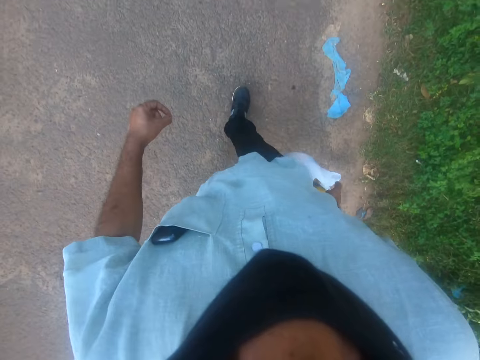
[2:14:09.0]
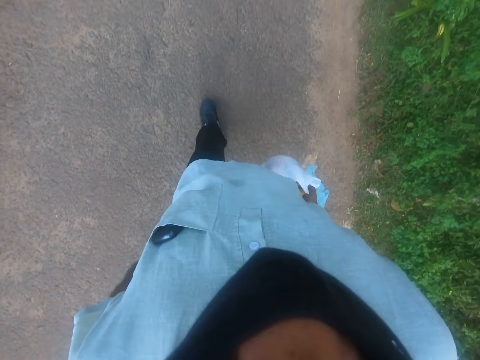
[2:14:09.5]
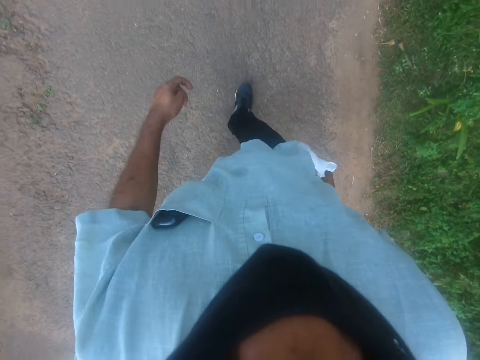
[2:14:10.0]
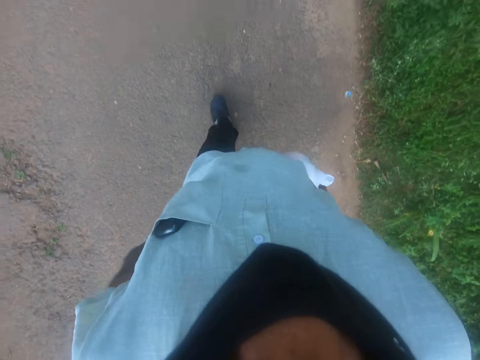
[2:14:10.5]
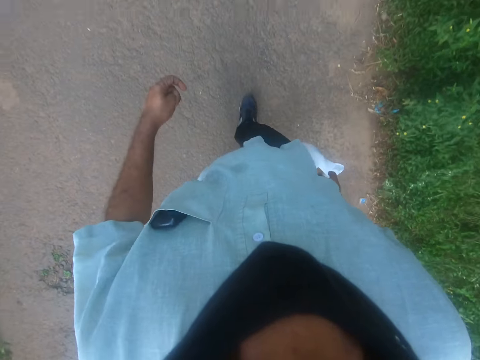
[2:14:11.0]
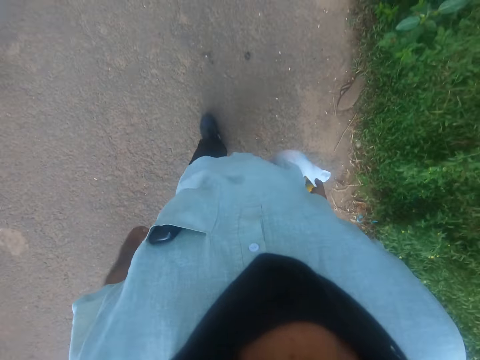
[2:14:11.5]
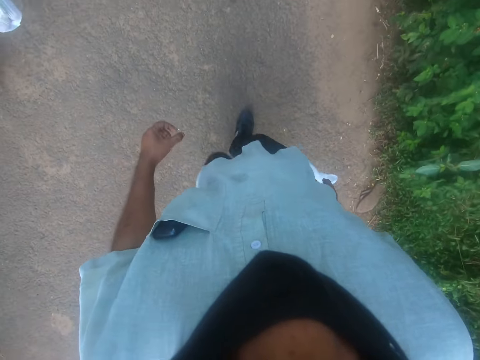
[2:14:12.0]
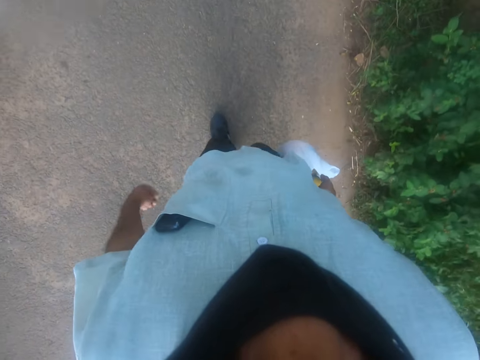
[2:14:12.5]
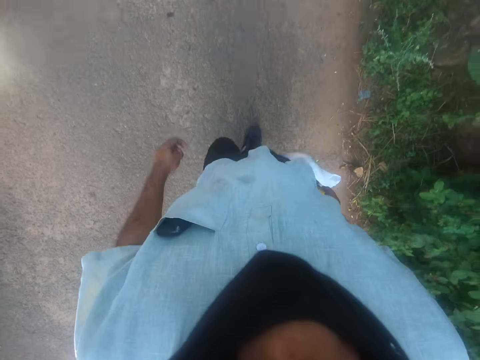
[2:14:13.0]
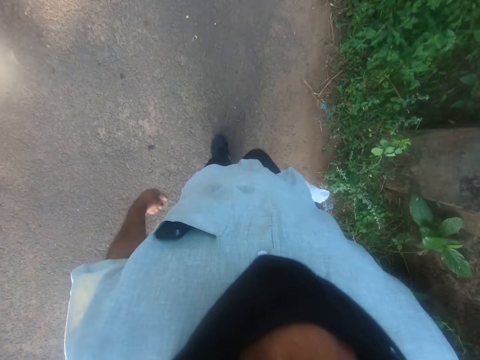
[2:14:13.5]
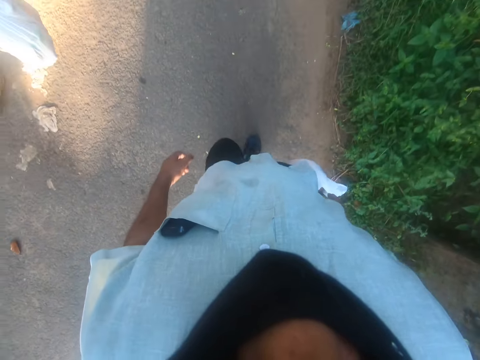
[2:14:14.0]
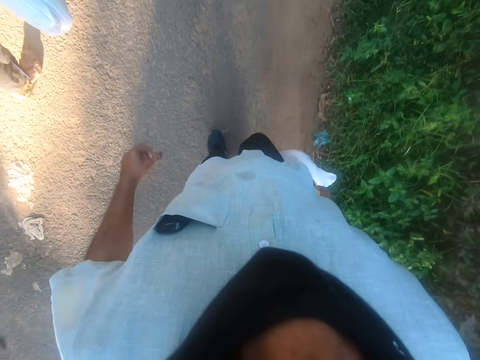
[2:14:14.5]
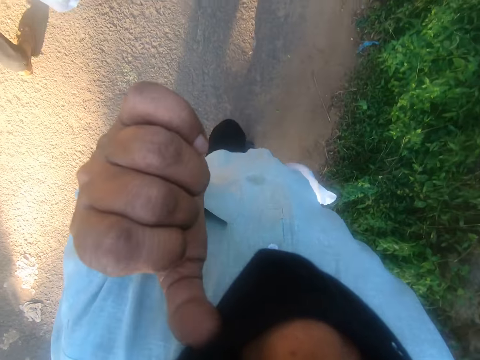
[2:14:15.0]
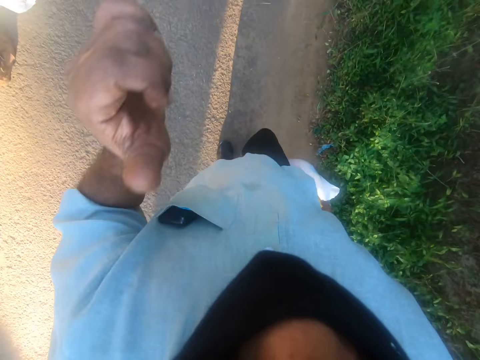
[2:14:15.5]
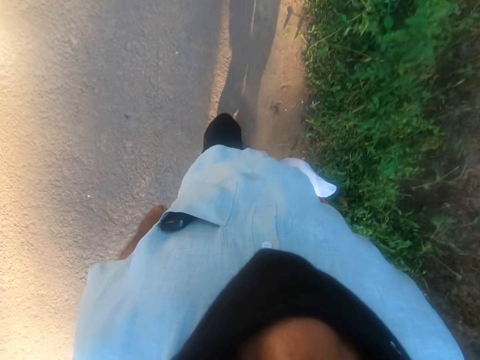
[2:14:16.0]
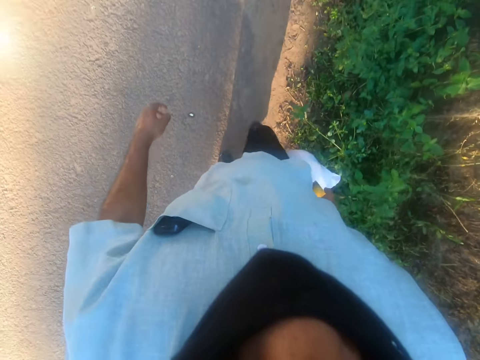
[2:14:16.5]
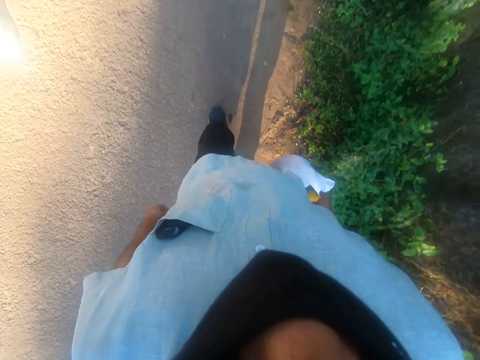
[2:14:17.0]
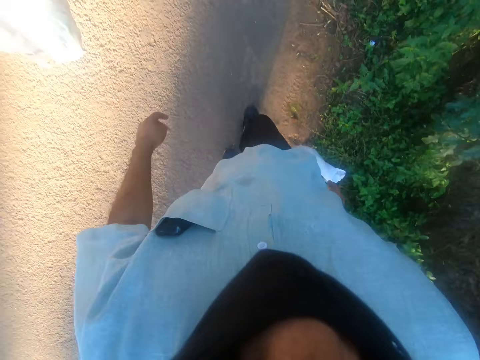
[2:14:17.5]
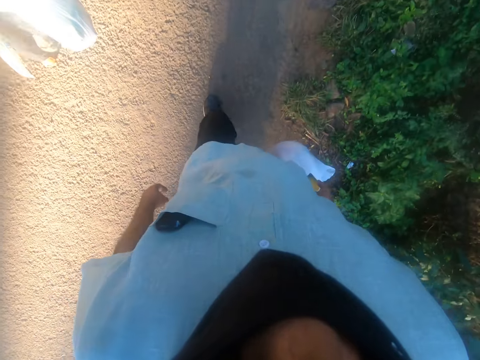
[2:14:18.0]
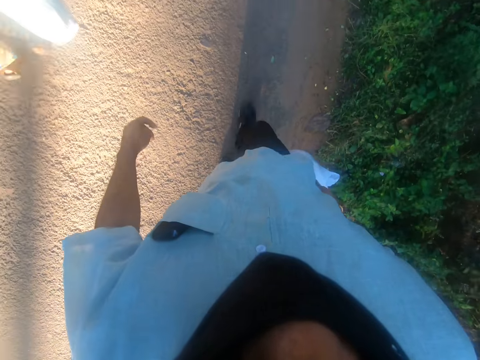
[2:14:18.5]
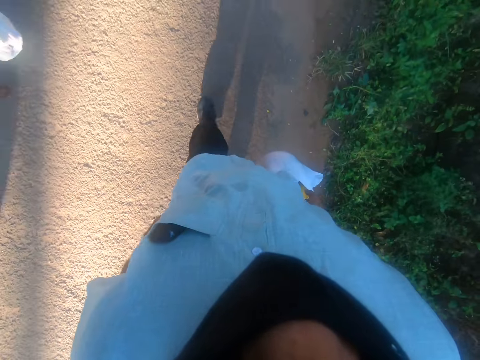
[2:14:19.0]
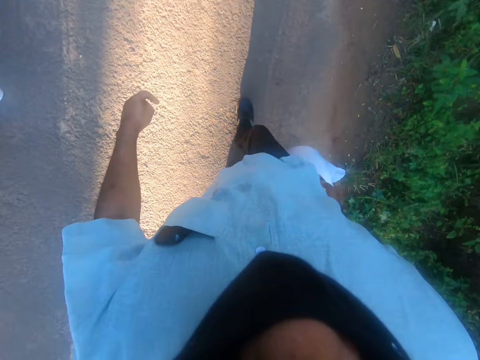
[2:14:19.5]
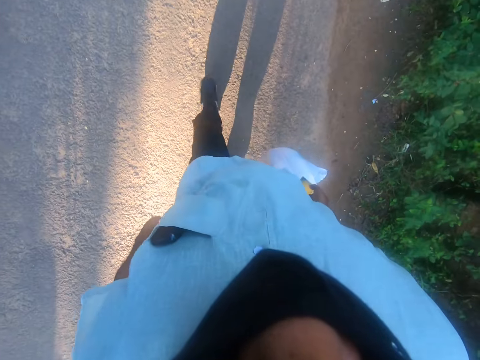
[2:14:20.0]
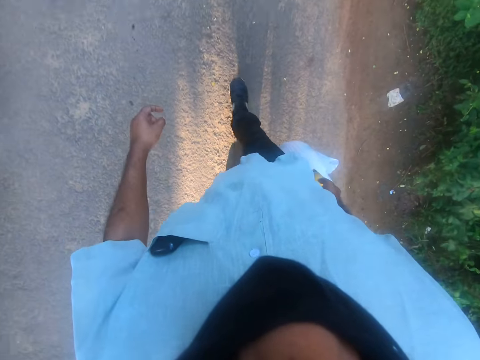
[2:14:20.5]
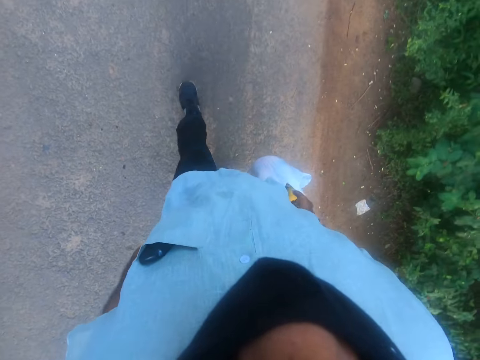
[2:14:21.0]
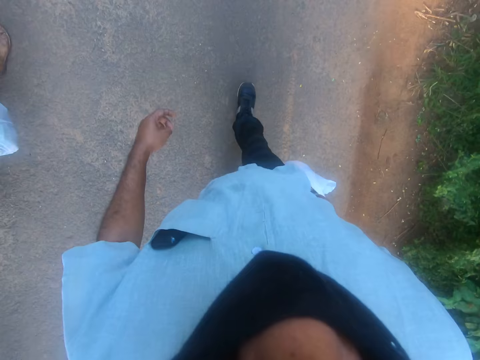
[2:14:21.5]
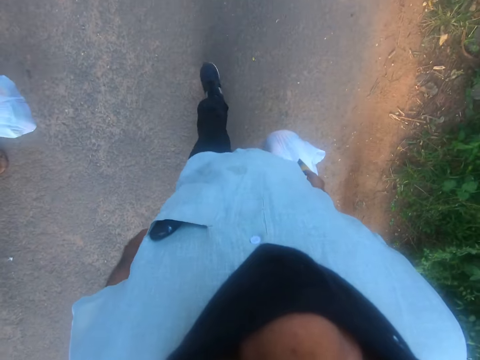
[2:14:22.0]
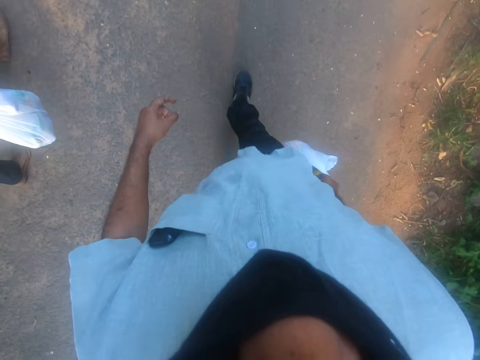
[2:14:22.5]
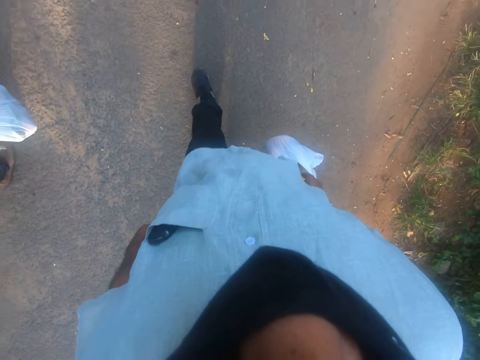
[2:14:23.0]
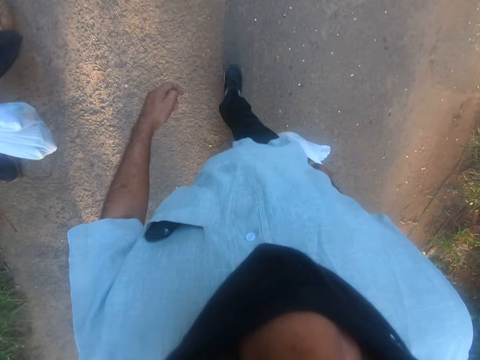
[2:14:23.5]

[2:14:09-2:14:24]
The camera wearer scratches his cheek with his finger. He walks on the road with a person.

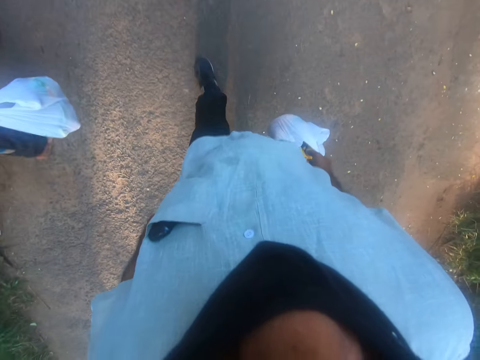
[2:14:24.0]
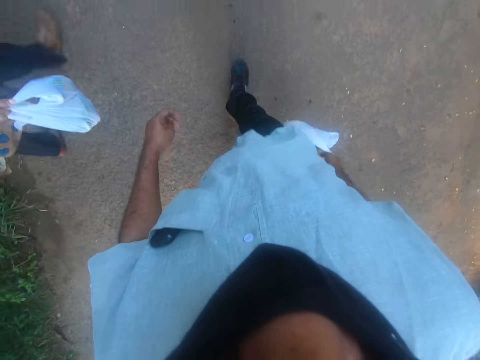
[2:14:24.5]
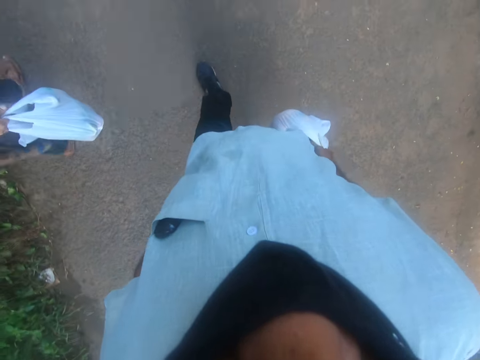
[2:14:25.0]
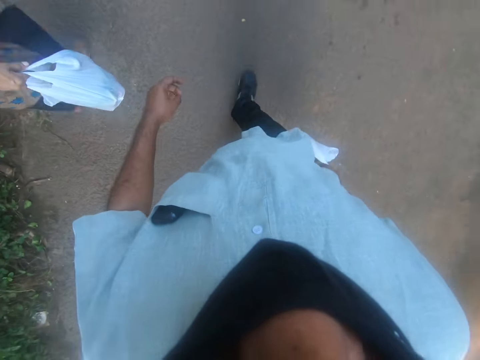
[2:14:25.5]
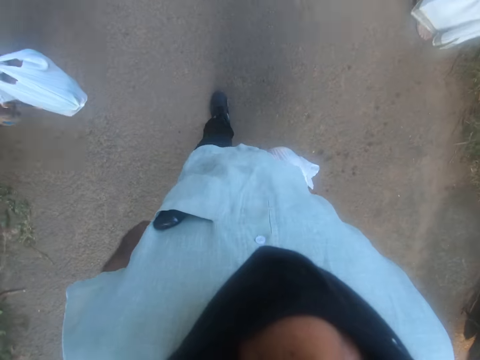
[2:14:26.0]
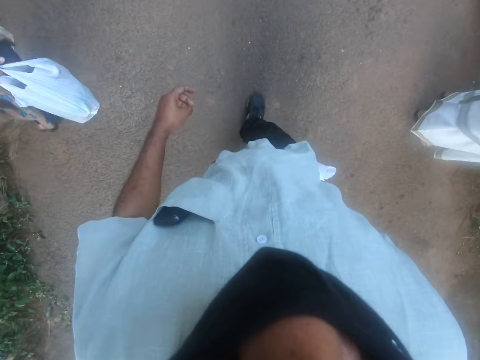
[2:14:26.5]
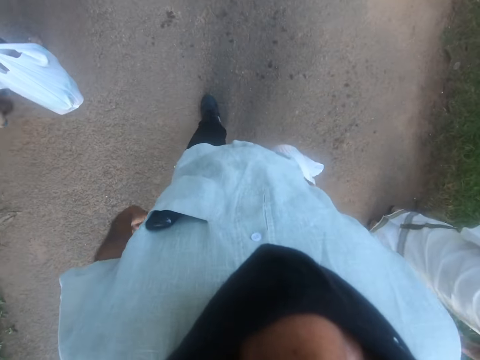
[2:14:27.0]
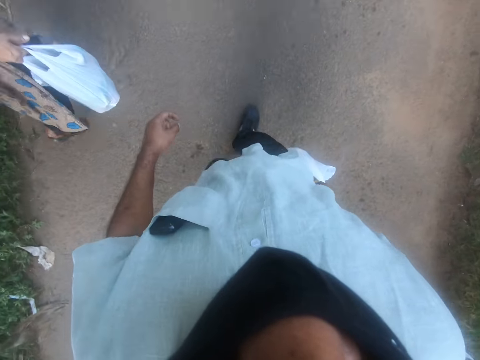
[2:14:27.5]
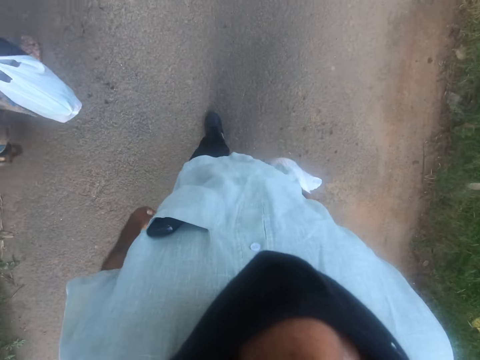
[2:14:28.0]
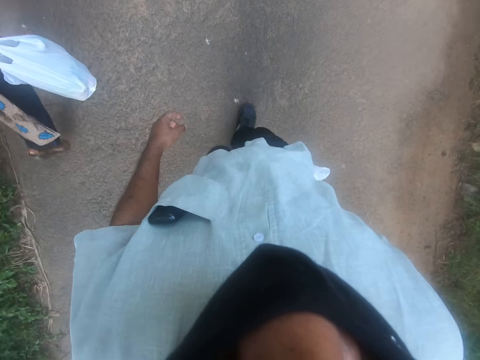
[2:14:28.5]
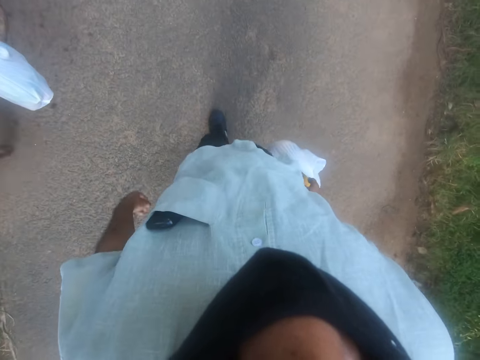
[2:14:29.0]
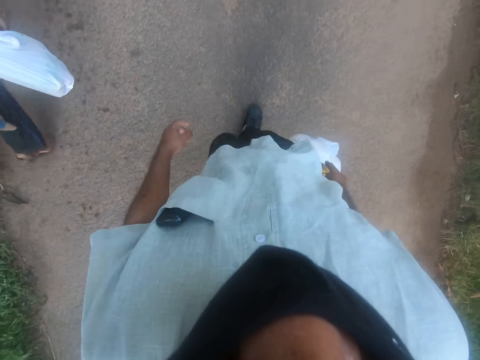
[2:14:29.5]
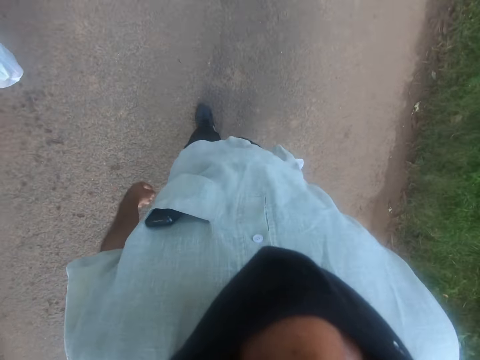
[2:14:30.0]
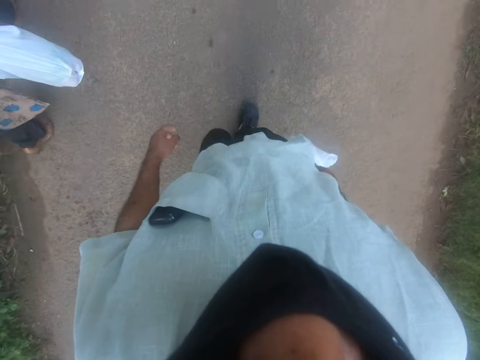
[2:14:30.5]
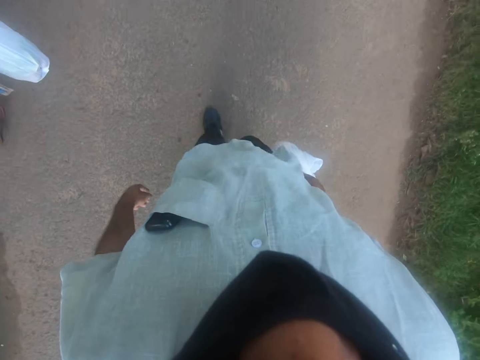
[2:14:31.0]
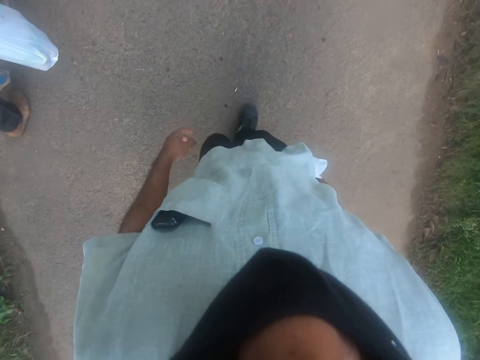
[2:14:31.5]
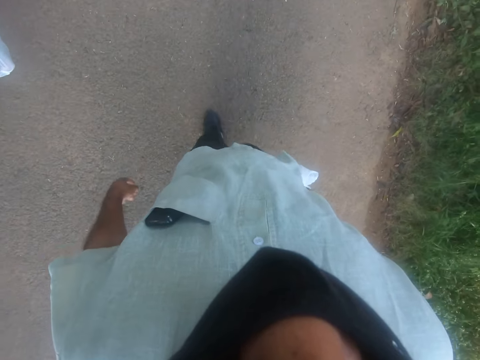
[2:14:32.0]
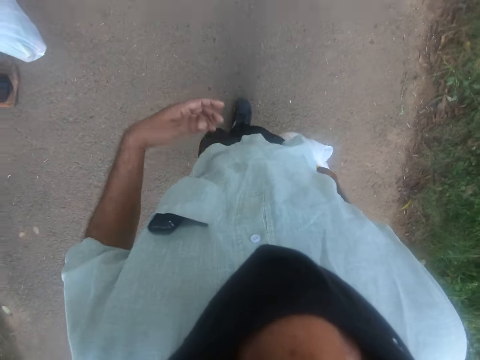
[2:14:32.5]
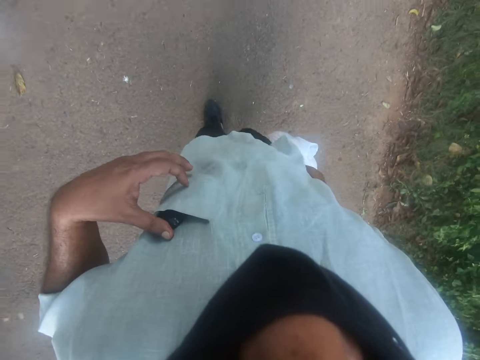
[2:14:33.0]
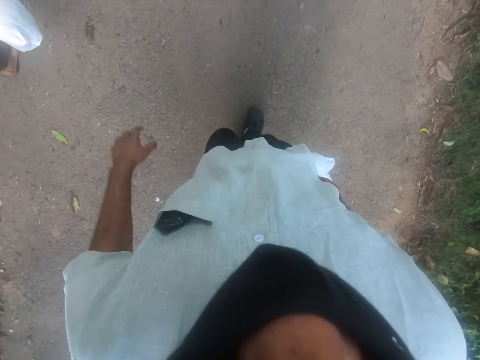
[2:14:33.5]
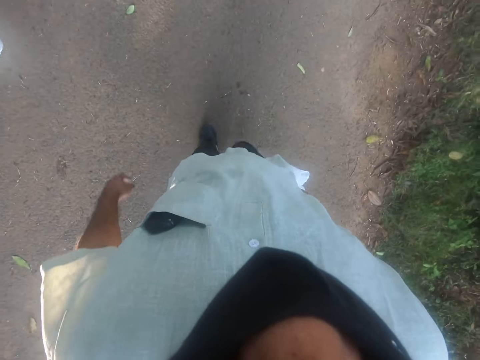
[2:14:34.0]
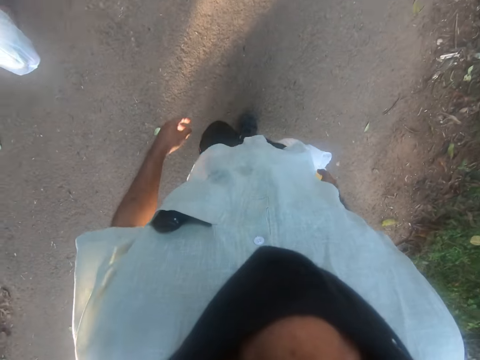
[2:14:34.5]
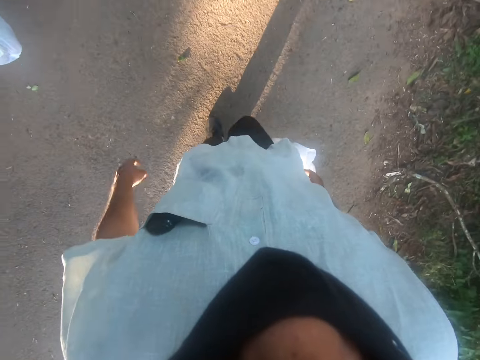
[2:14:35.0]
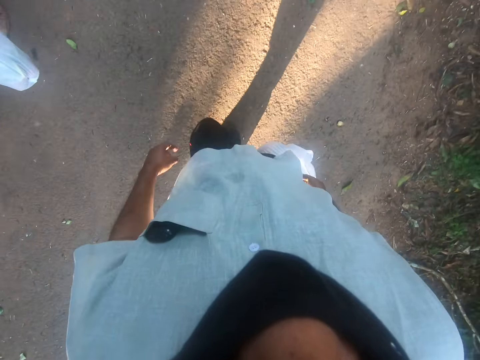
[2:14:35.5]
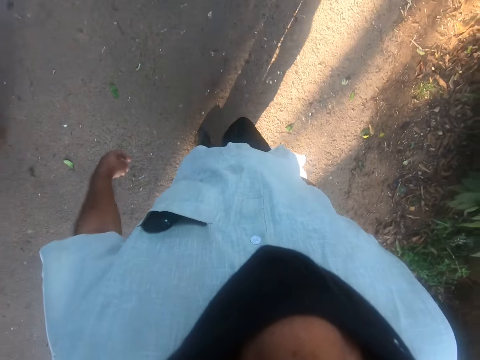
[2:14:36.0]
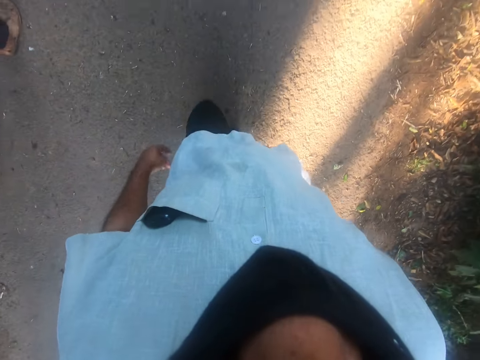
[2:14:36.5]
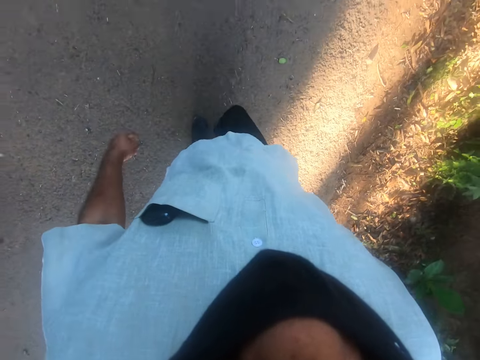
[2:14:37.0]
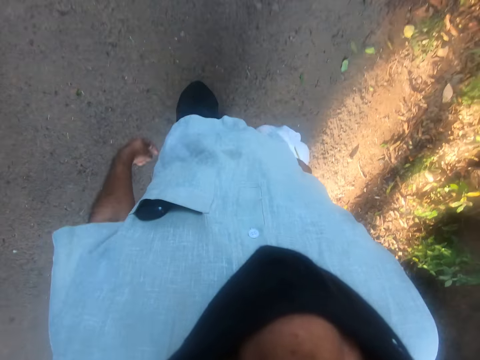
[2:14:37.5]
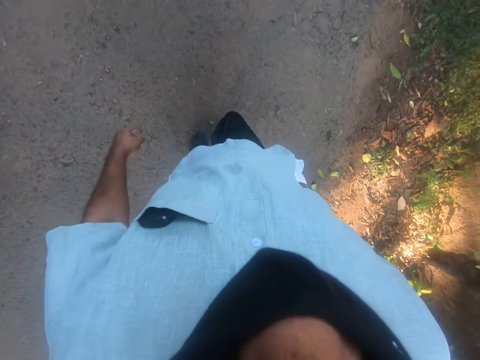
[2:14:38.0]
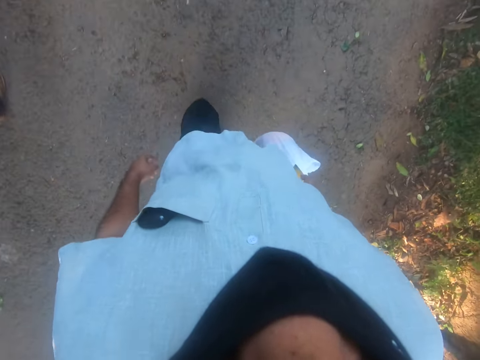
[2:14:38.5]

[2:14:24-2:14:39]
The camera wearer touches the phone in his breast pocket with his left hand. He holds the phone in the shirt pocket with his left hand. He walks on the road with a person.
